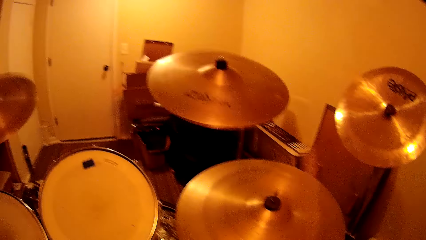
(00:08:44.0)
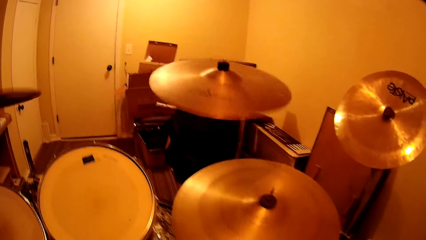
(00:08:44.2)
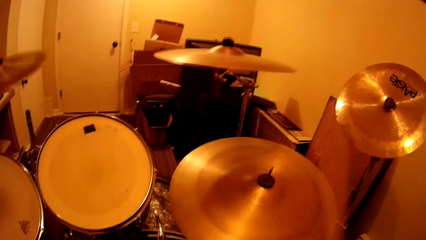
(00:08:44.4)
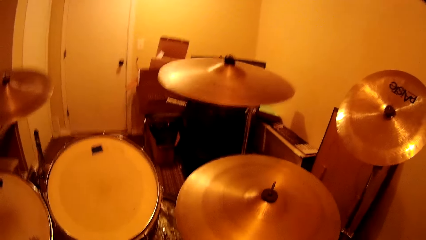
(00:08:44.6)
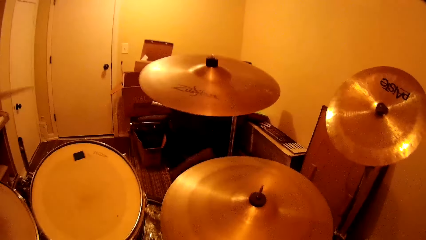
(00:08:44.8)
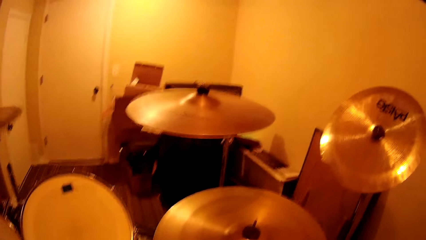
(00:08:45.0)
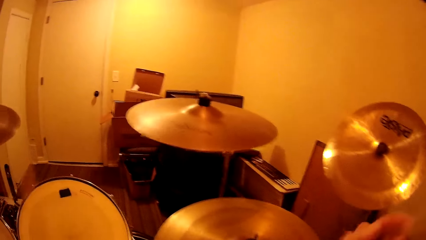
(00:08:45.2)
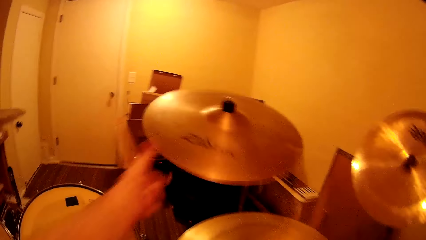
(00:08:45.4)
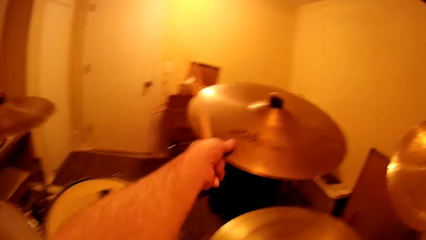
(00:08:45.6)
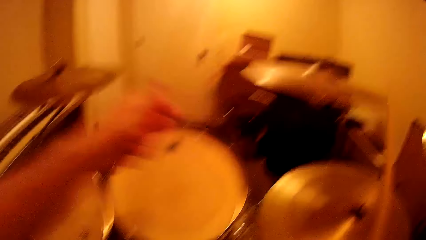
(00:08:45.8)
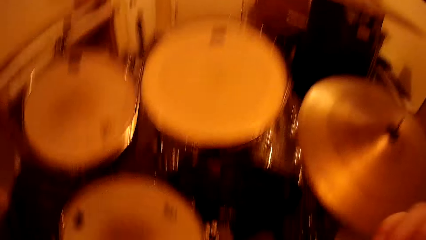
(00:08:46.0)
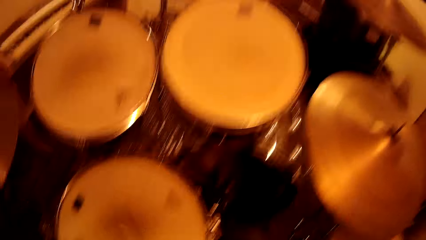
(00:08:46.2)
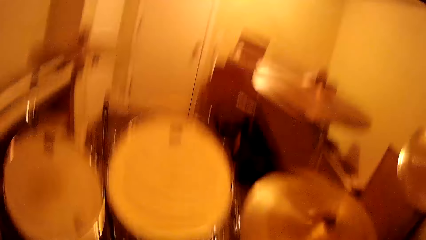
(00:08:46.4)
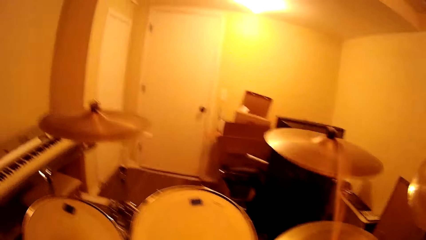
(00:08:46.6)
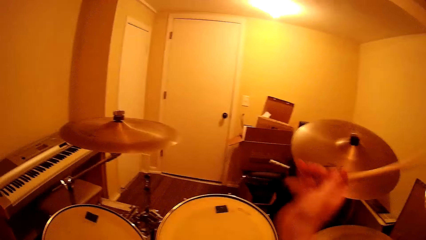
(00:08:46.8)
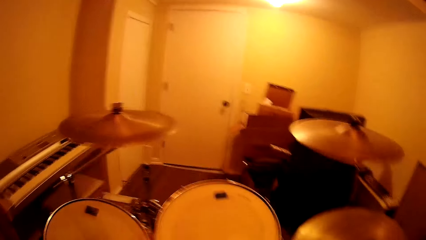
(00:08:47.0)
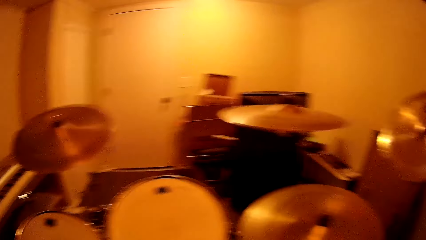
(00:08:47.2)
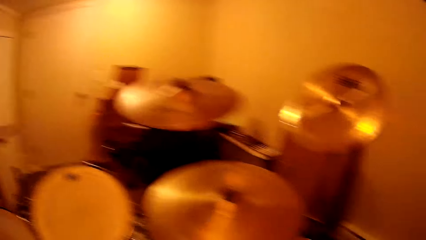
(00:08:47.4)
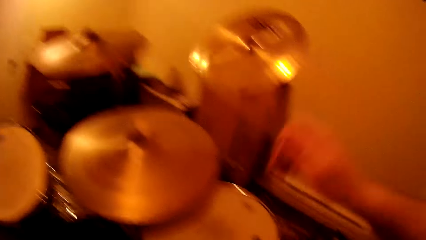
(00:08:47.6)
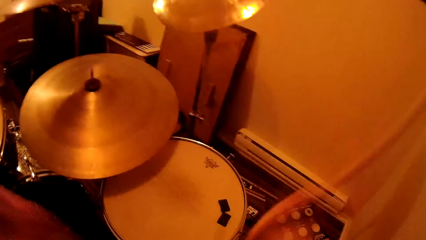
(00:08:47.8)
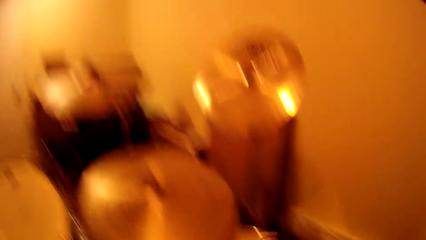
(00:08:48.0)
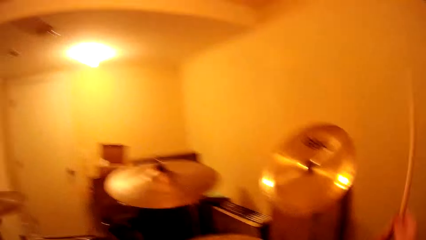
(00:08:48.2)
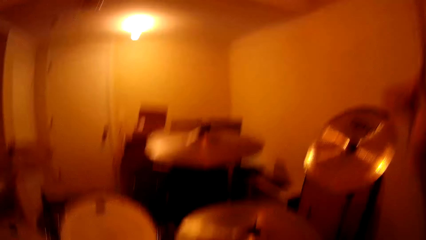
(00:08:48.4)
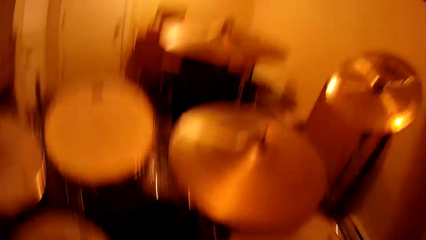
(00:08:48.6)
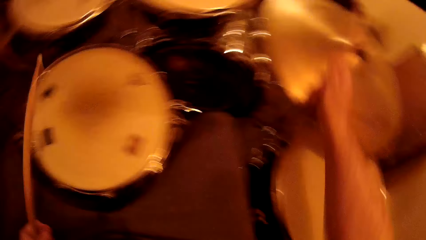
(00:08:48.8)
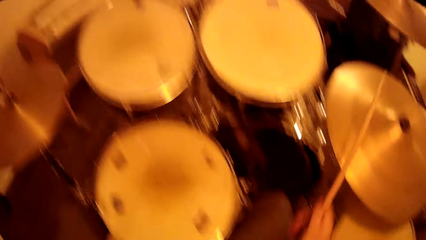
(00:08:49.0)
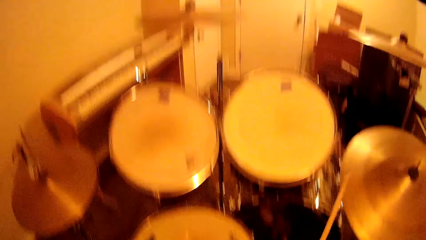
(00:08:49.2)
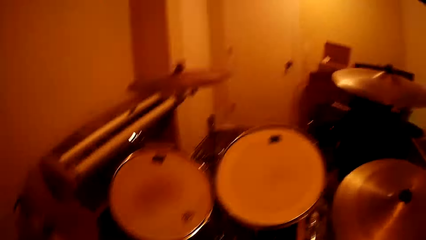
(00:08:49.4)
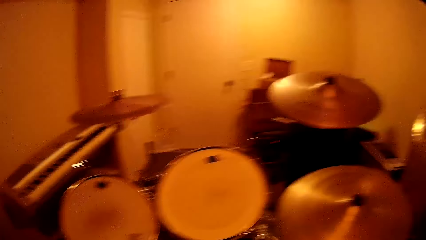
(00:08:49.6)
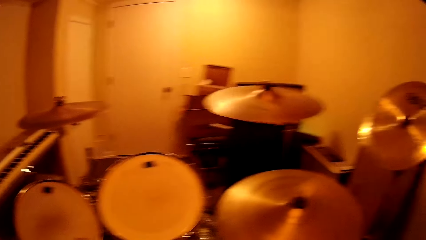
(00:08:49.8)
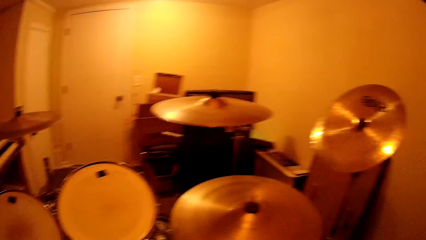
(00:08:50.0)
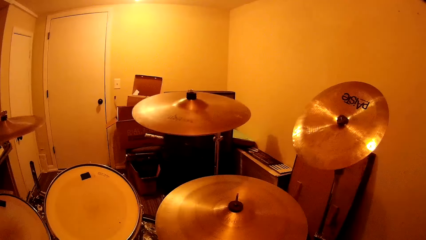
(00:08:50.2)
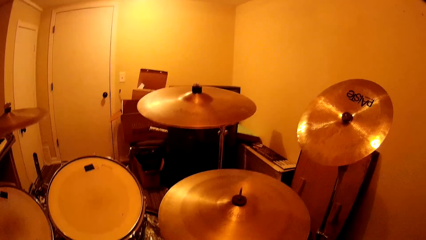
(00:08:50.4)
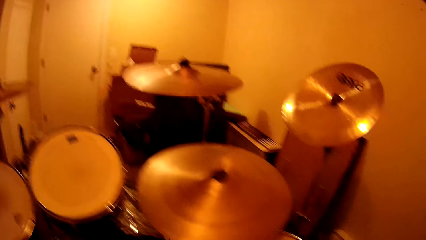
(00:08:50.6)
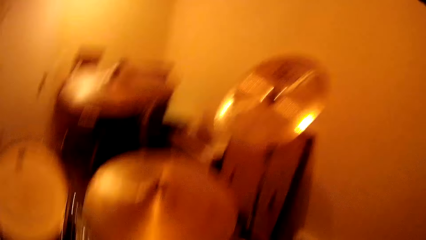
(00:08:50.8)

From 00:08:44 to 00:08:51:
The camera wearer touches the music band with the hand. They play the music band using the drum stick.

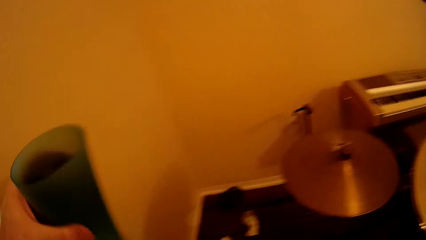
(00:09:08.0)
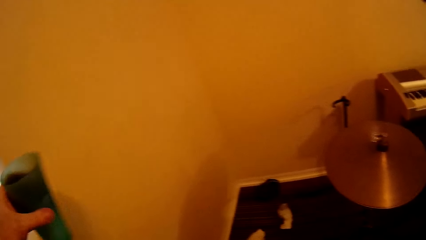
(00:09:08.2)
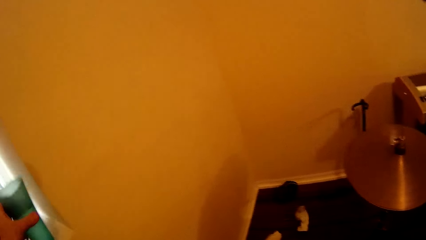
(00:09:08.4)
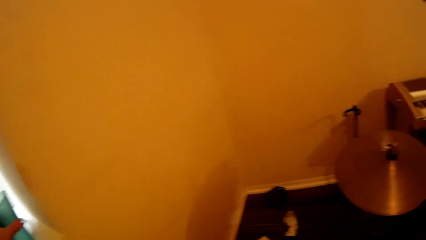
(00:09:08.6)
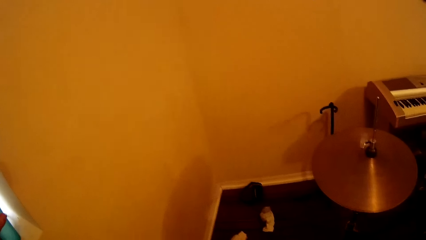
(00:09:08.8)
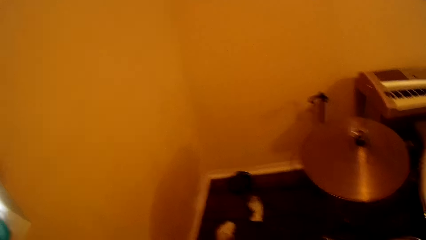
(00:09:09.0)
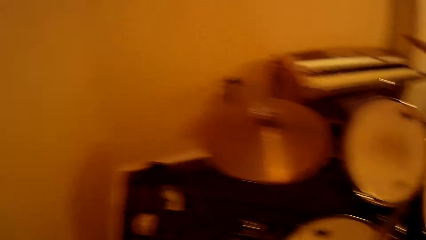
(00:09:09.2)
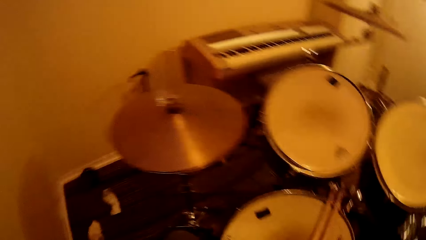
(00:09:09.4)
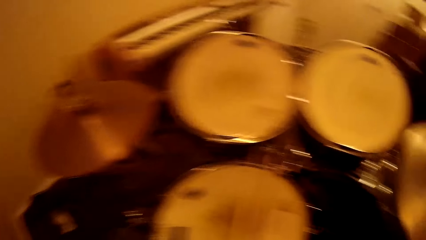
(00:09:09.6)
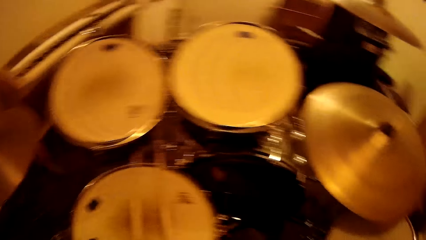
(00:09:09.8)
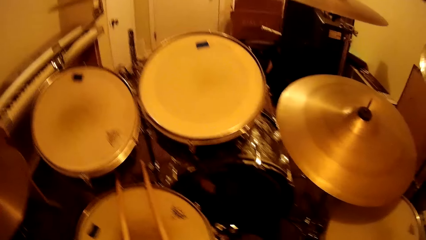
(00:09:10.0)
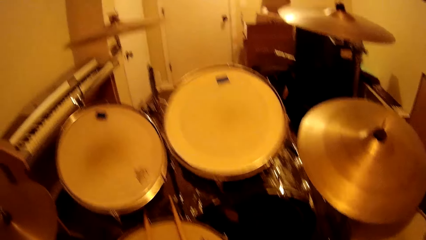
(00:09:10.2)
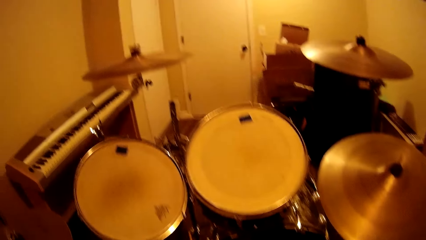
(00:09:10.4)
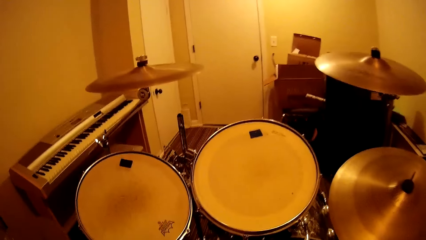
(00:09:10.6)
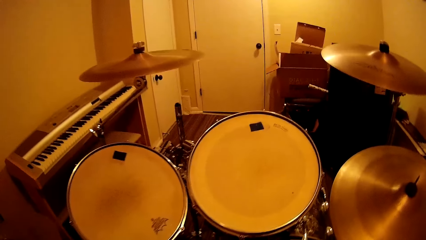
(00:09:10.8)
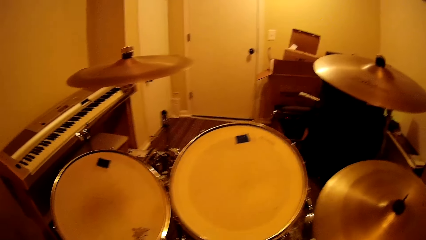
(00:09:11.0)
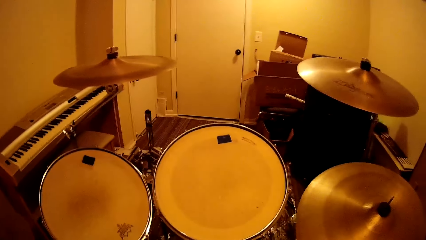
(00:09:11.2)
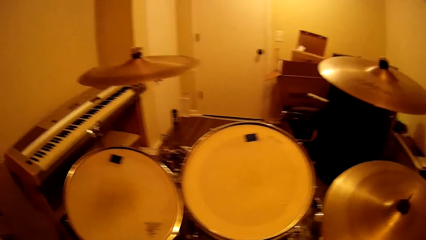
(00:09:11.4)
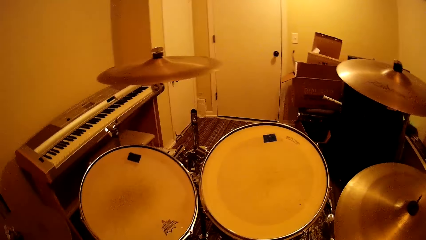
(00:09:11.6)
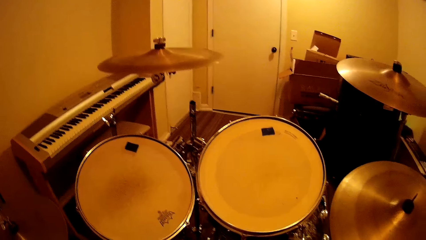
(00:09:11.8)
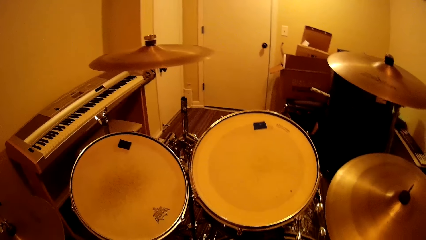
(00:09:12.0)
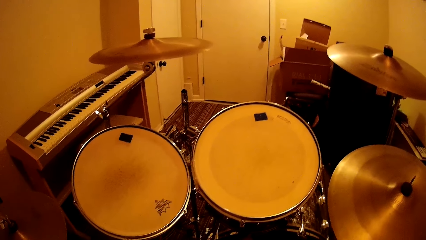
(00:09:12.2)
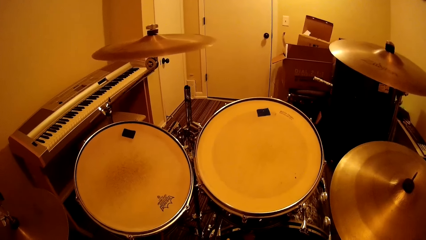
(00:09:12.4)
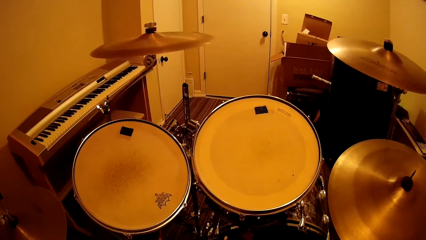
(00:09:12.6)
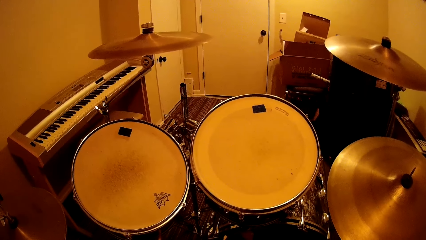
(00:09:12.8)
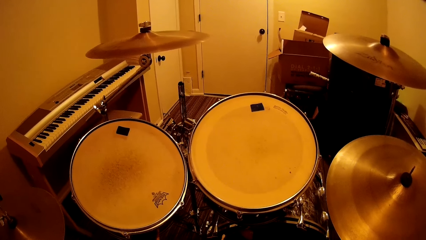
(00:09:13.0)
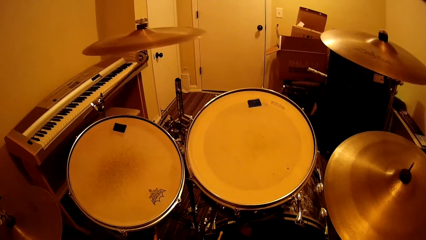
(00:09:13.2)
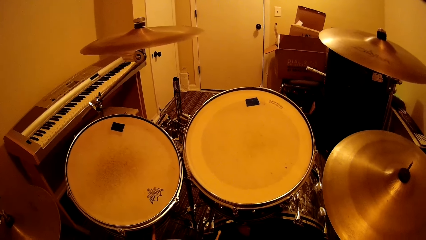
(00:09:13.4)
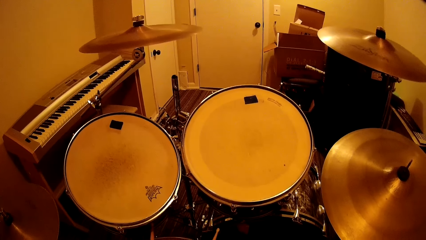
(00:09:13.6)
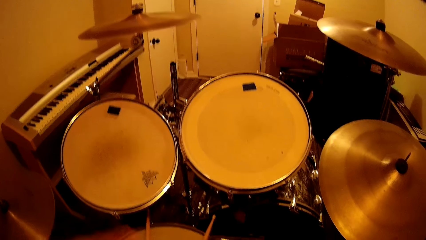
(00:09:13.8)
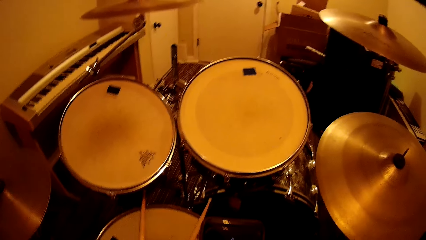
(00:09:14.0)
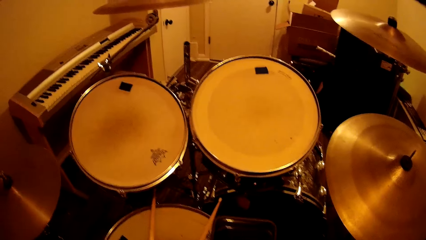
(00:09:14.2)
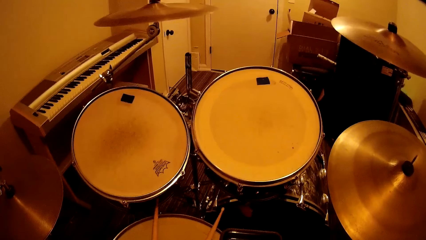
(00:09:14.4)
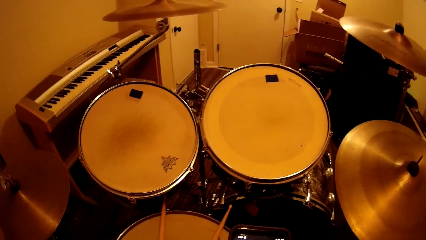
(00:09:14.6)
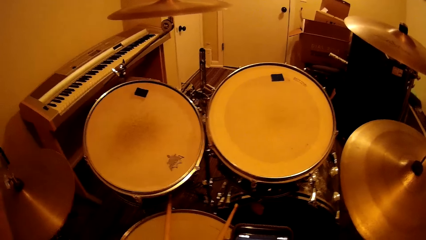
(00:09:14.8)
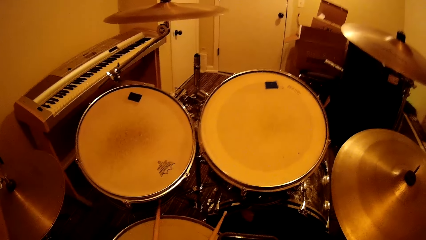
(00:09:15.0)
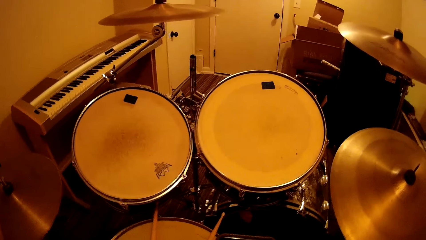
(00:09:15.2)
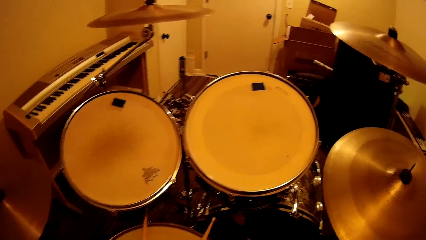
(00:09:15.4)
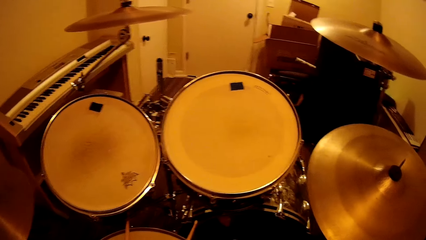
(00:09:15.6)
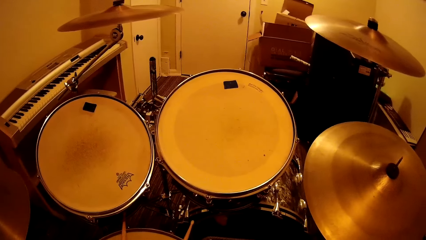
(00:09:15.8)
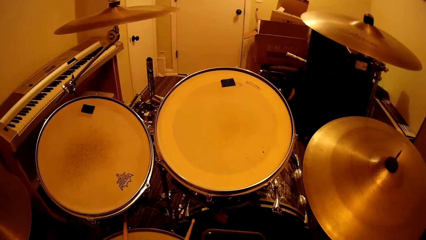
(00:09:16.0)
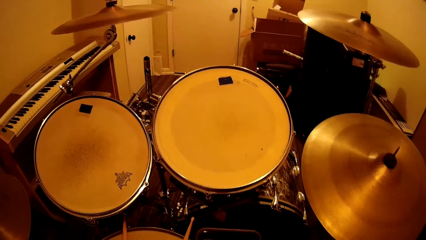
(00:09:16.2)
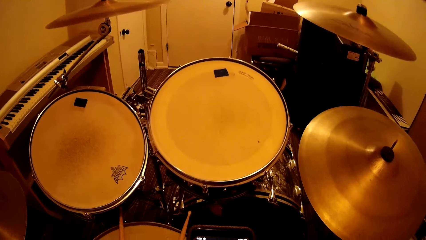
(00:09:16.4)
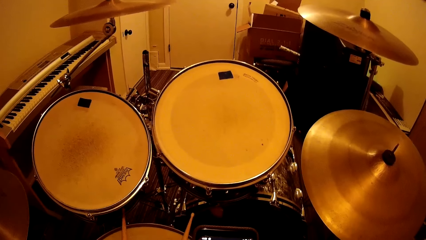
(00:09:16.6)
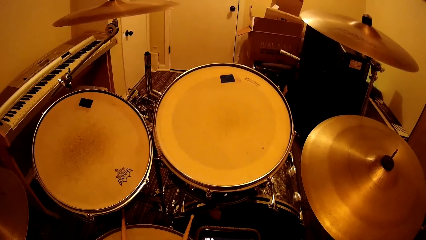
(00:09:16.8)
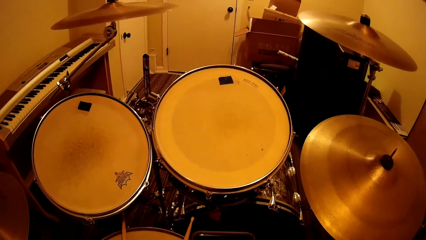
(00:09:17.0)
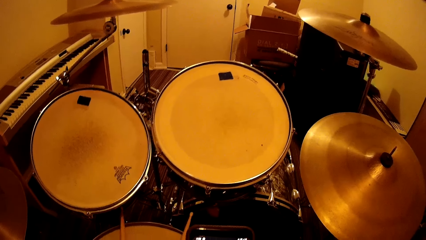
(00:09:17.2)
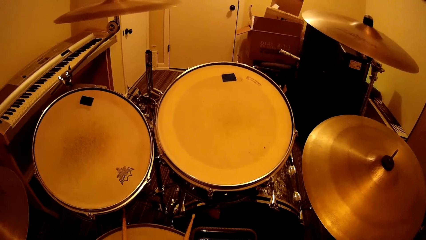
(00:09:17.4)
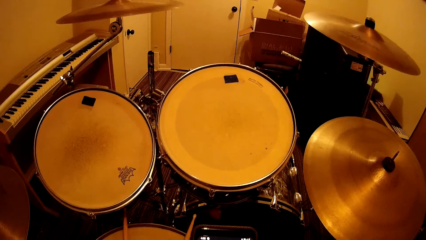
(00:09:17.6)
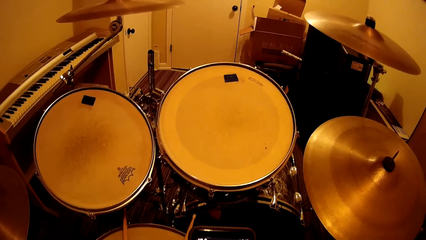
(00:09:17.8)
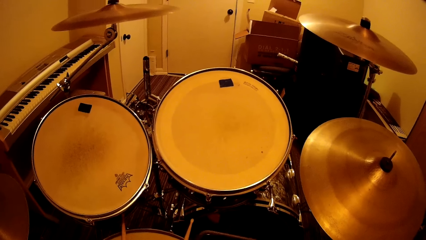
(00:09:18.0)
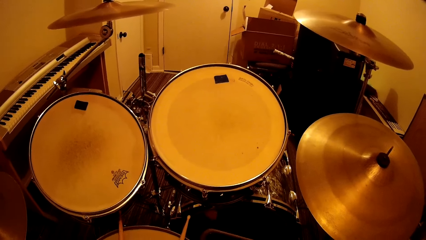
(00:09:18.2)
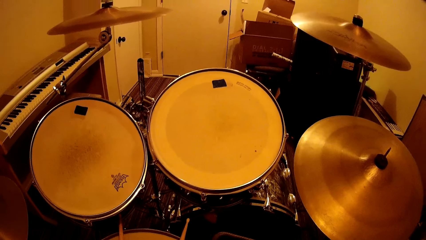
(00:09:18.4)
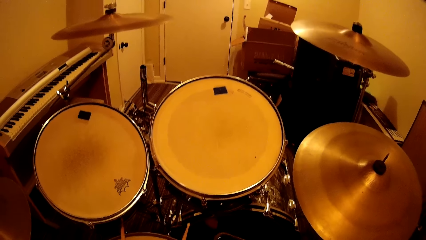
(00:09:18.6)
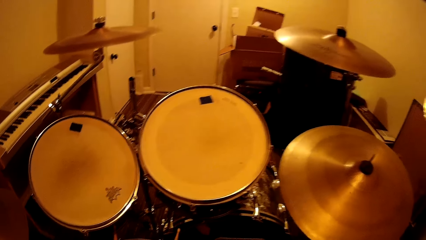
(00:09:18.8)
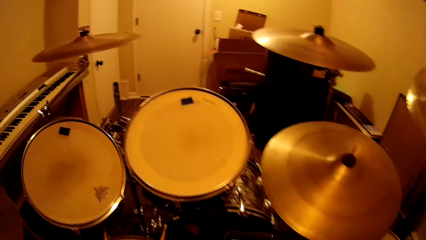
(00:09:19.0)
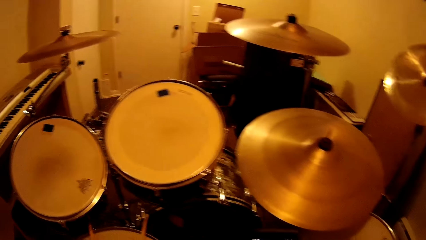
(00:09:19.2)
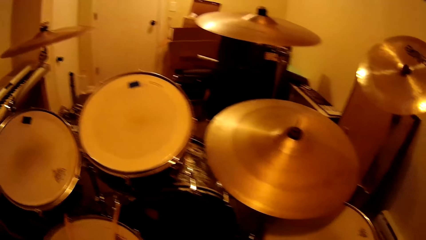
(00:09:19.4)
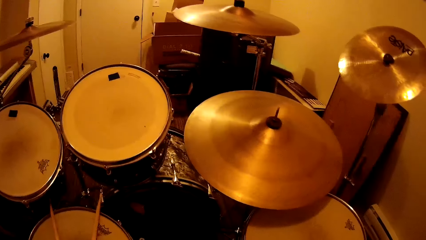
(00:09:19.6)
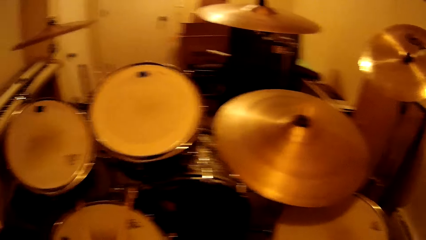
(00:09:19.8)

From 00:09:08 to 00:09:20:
The camera wearer puts the tumbler back on the window. They operate the phone, move the hand up, hold the phone, and look around.
